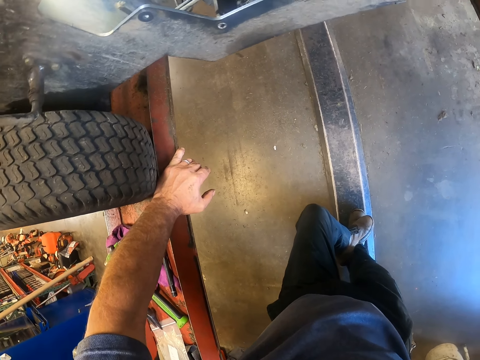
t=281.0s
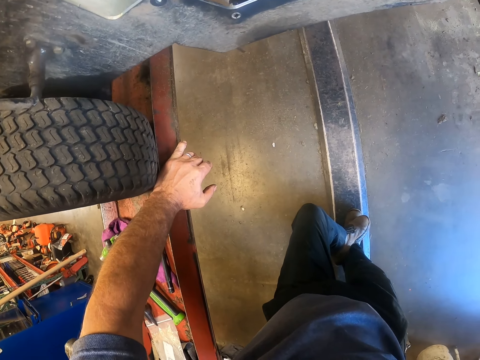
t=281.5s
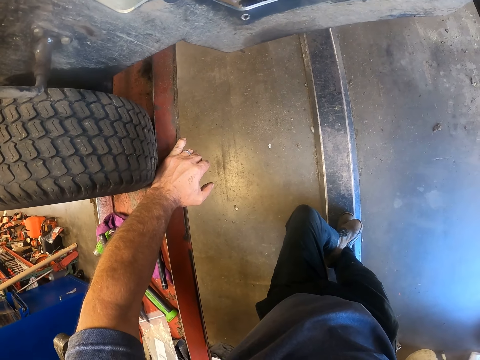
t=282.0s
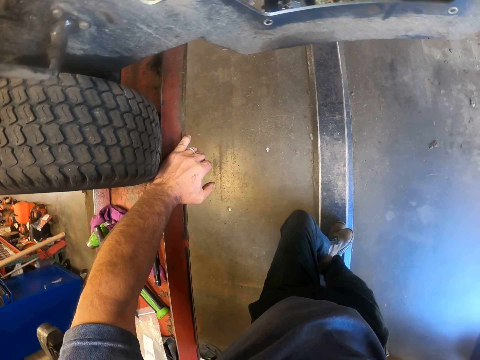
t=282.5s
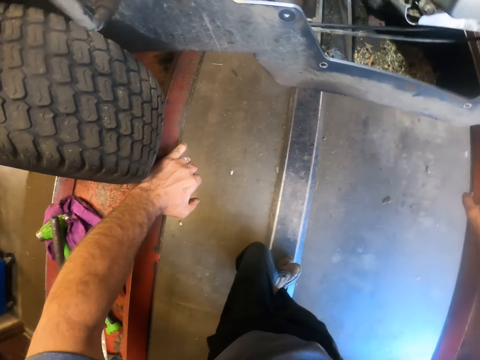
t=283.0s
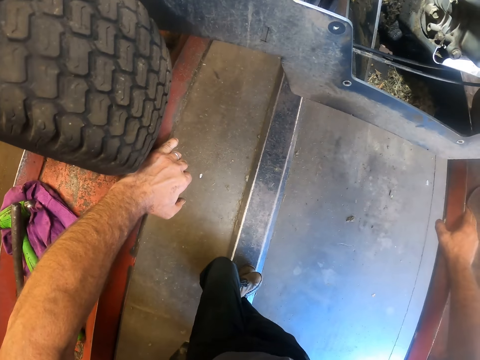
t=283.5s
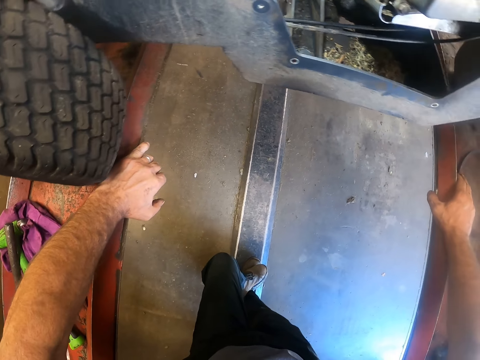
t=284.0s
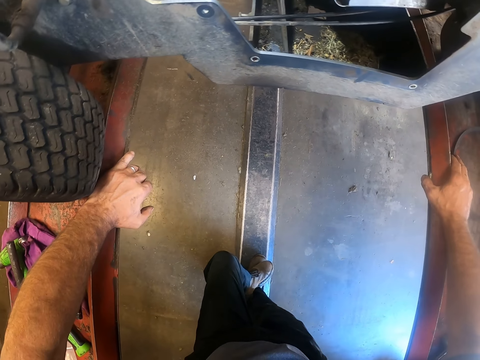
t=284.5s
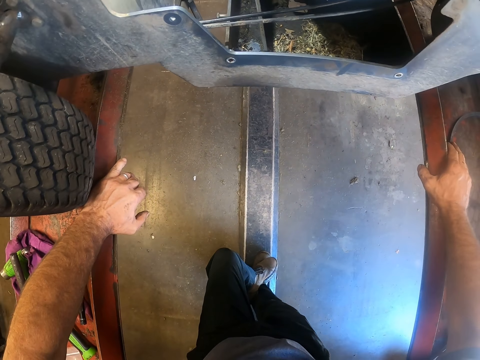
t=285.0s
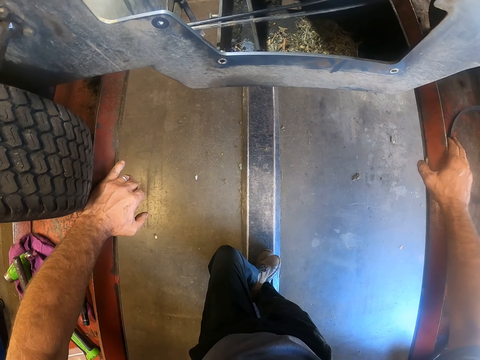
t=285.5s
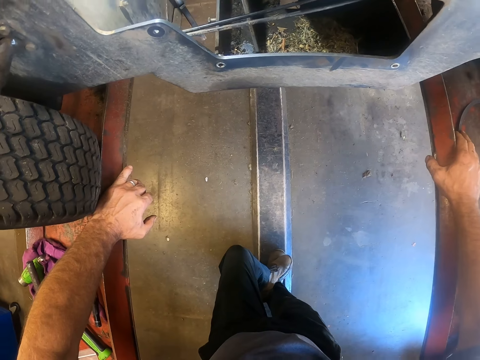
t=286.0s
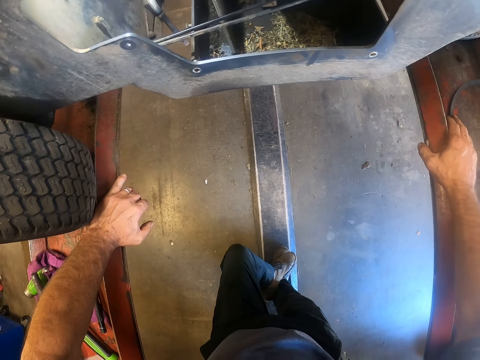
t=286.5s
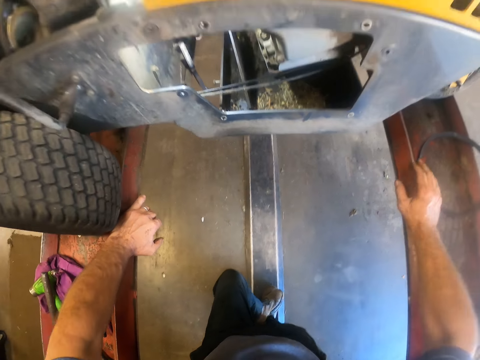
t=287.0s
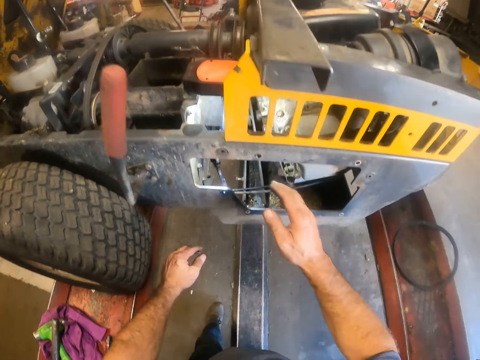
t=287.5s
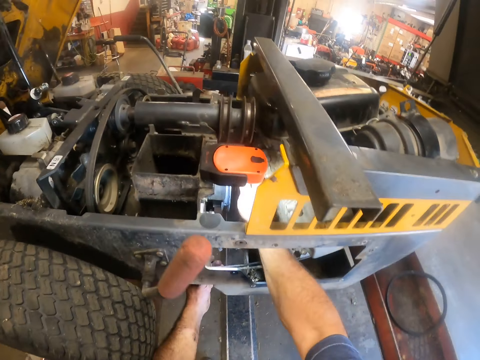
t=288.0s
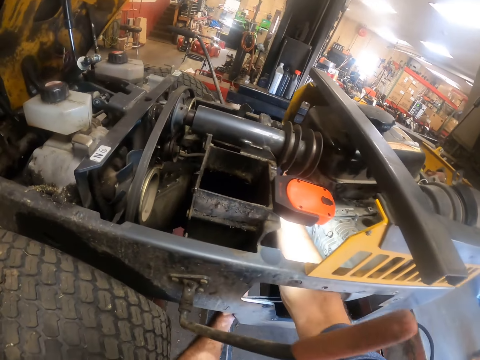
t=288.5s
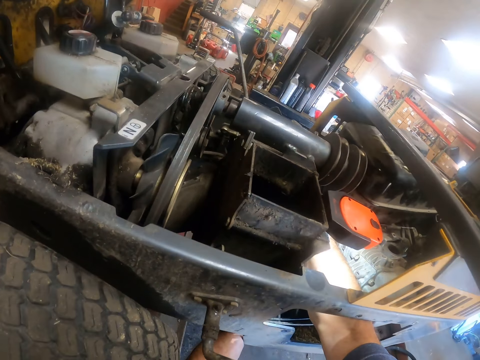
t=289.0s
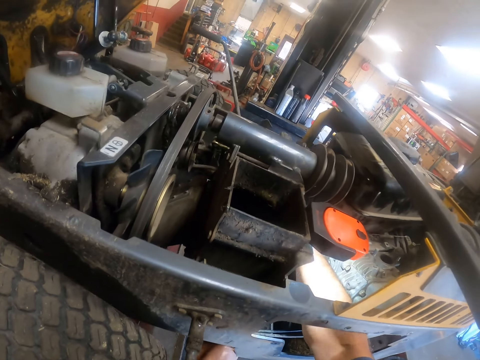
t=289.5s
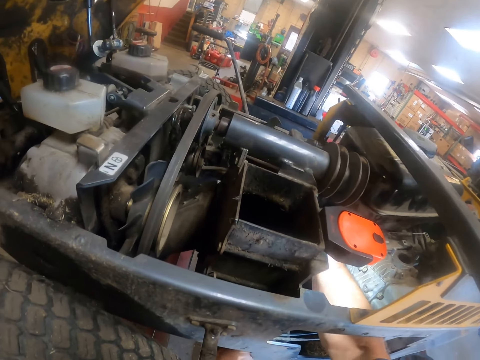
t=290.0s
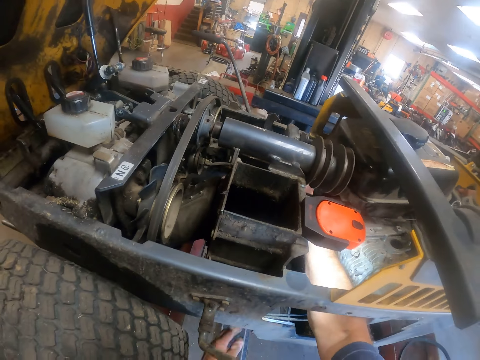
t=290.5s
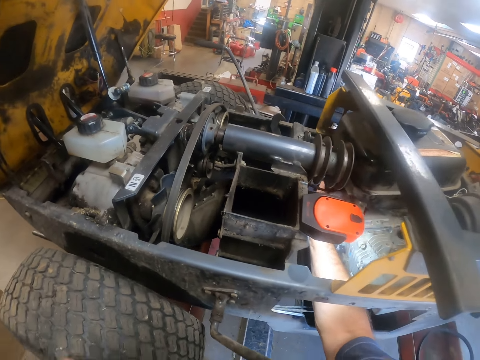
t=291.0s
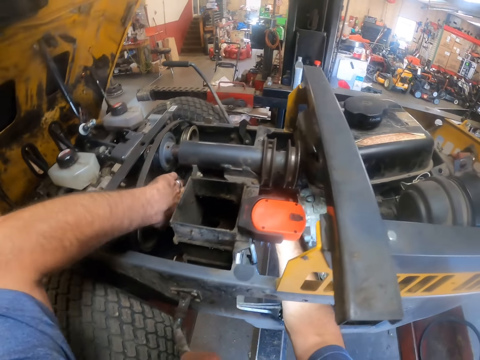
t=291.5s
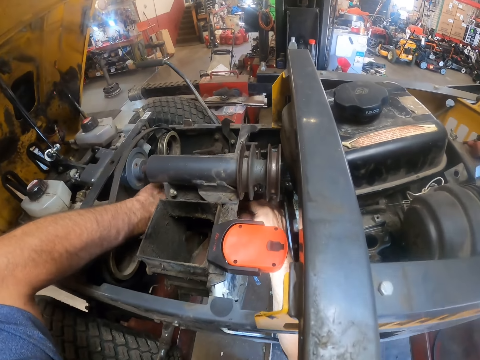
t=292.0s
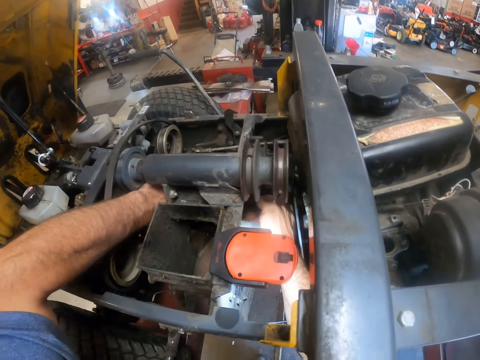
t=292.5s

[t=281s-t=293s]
The camera wearer puts his right hand into the engine compartment of a lawn tractor. He fixes the lawn mower. He puts his left hand into the engine compartment of the lawn tractor.

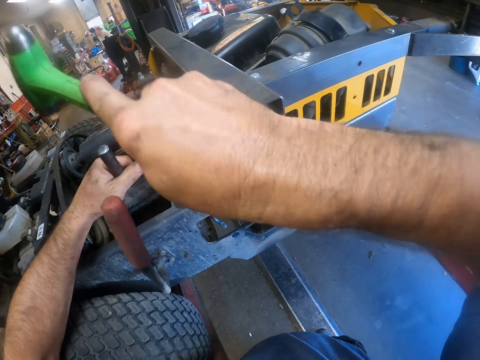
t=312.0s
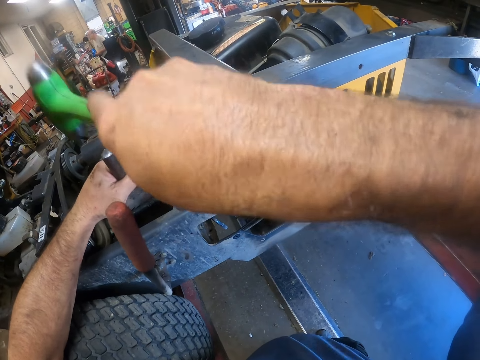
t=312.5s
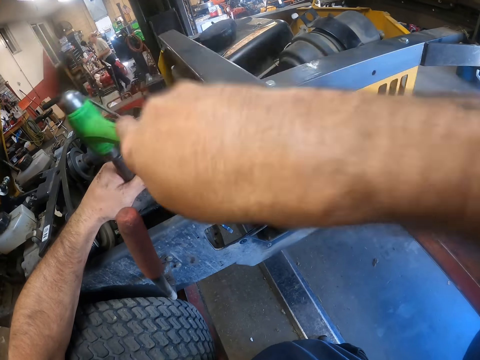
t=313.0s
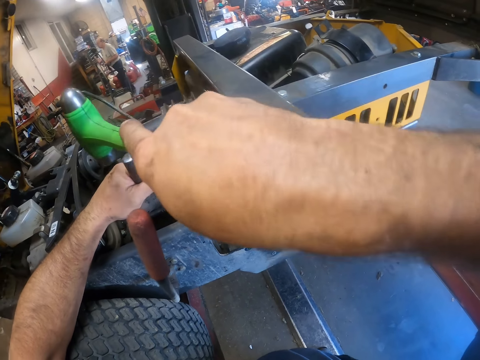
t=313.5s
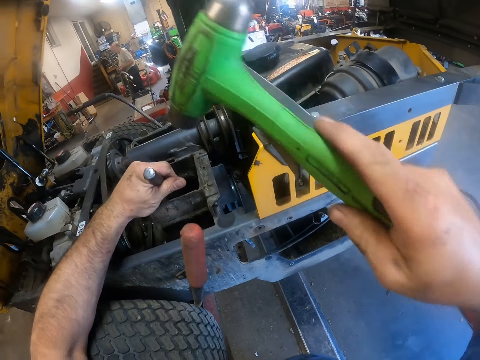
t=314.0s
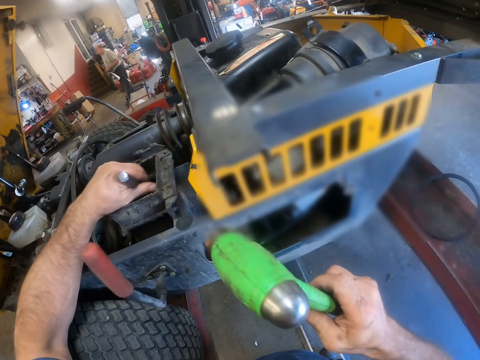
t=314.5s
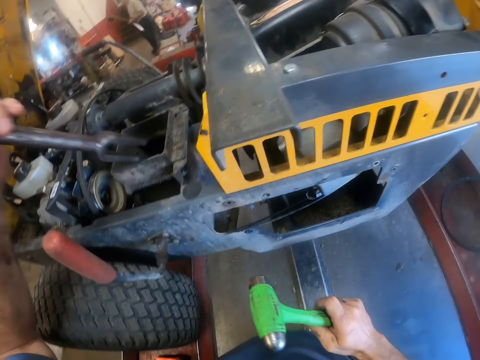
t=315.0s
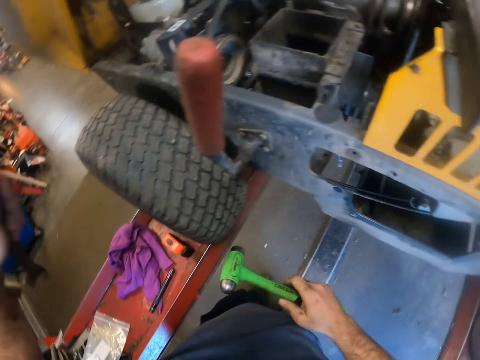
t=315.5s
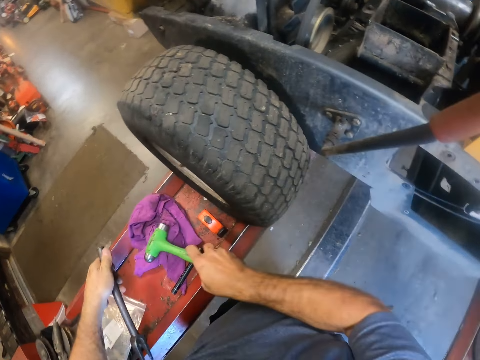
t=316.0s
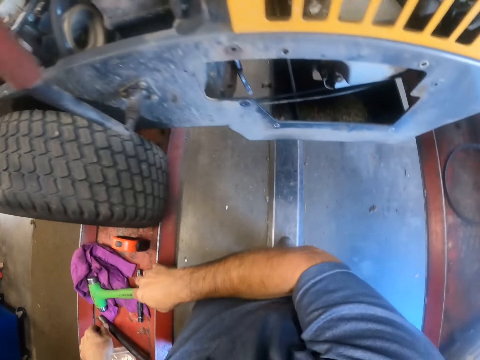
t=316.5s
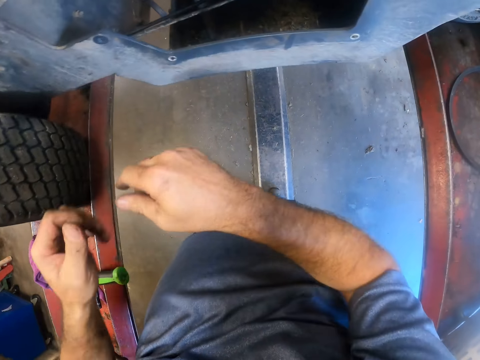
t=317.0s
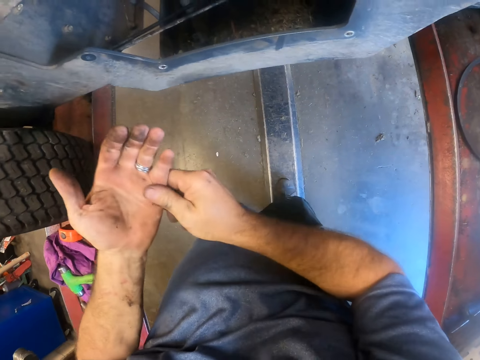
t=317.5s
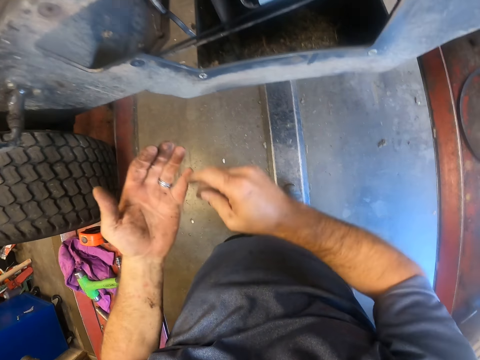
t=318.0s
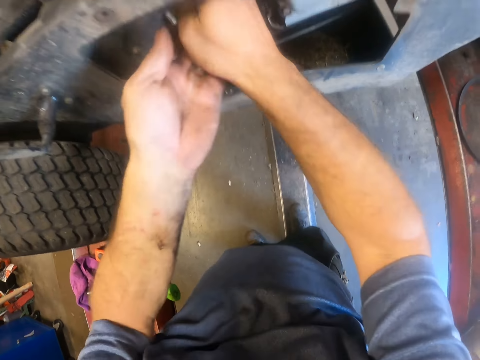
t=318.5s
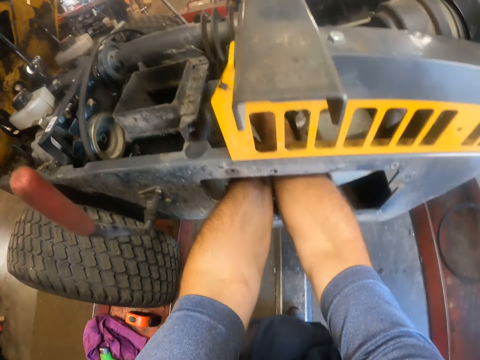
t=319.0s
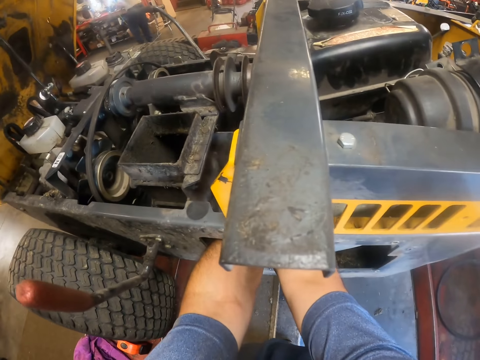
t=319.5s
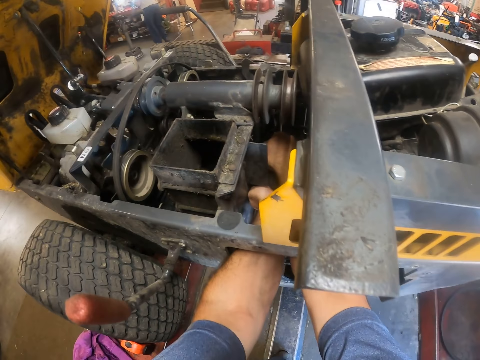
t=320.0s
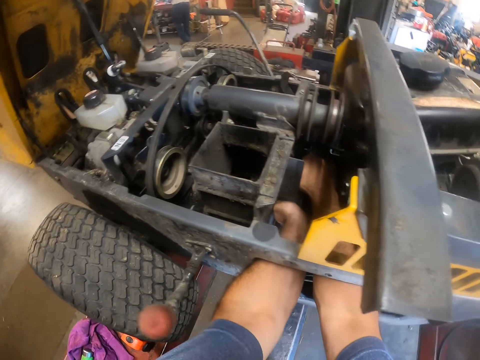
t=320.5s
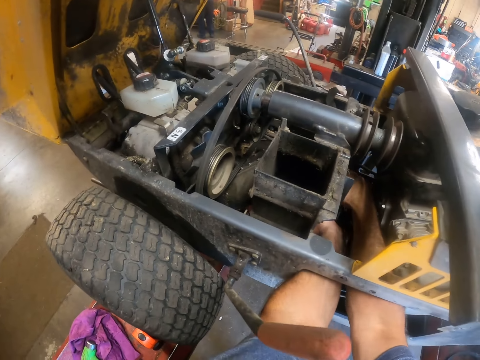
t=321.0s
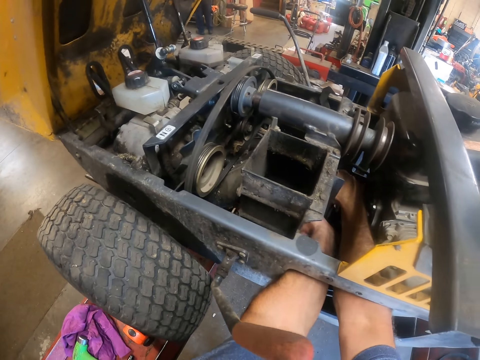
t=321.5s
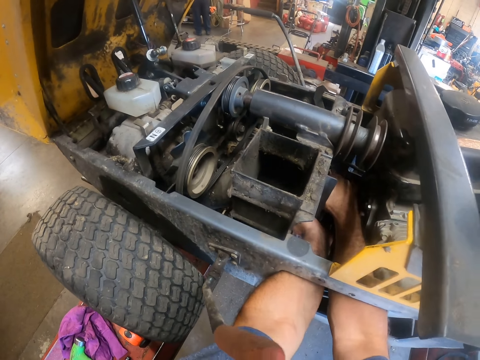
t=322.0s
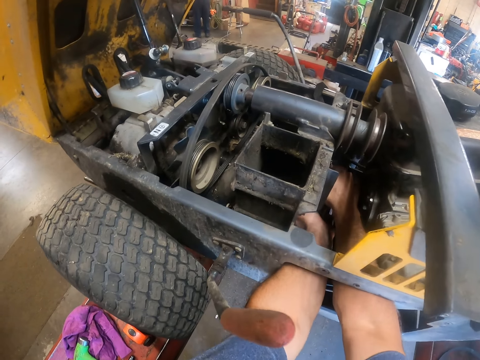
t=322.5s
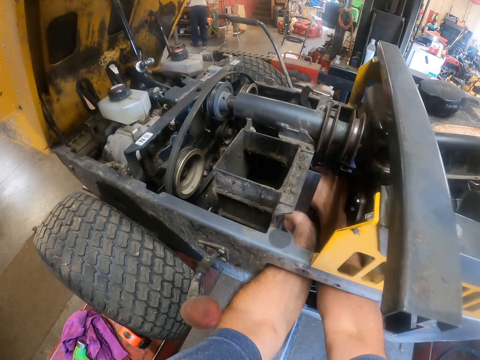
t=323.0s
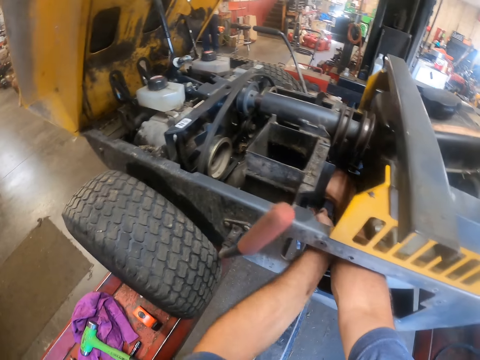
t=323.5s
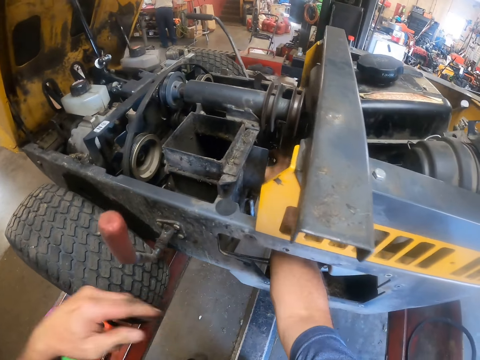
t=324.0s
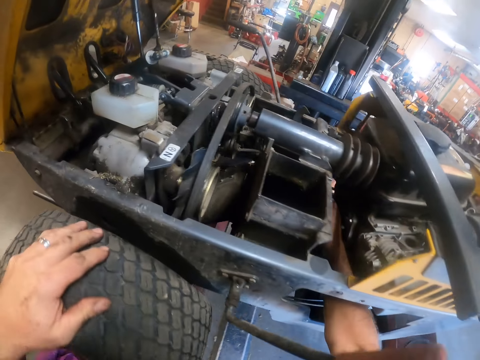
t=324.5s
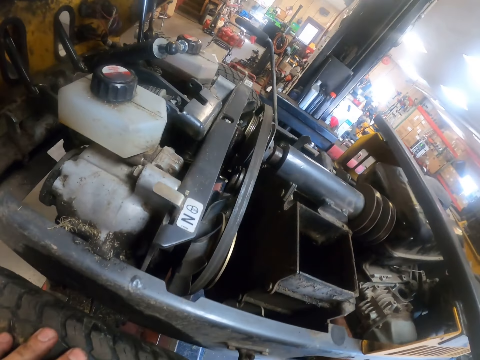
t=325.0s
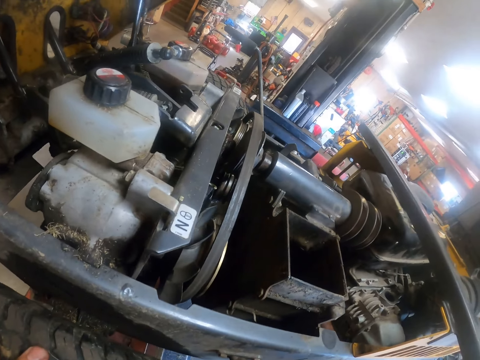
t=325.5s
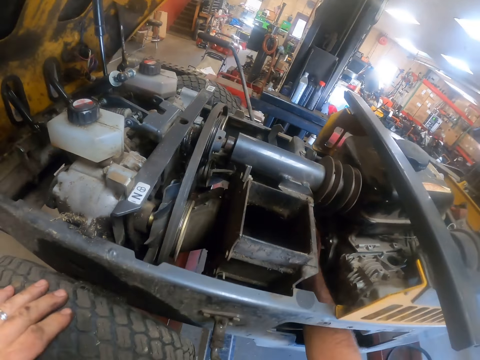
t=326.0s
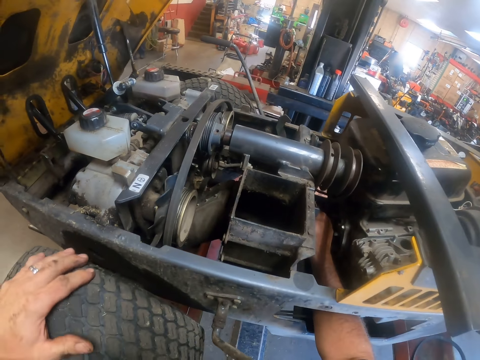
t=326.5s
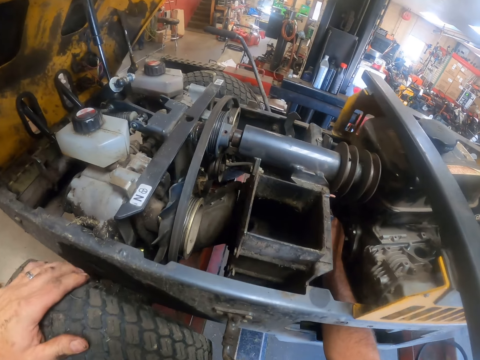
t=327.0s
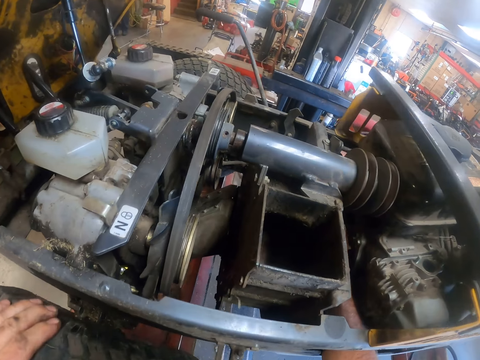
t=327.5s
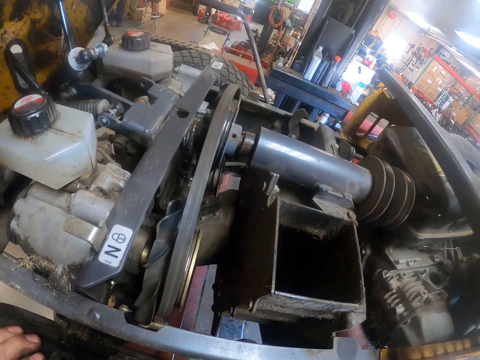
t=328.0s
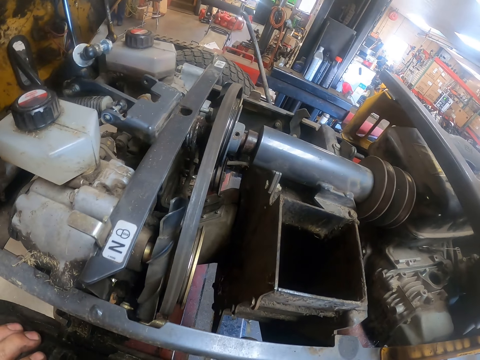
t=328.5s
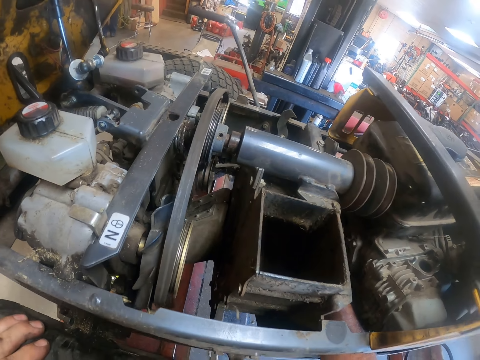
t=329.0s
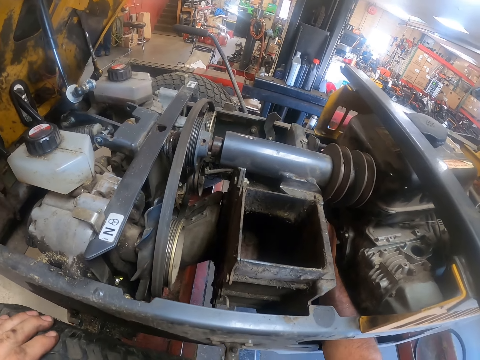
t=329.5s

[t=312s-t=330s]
The camera wearer removes the ball joint separator from the engine compartment of the lawn tractor. A man walks around the room. The camera wearer places the ball joint separator on the lift, places the hammer on the lift. He rubs his left palm with his right thumb. He looks at the hand. He puts his hands into the engine compartment of the lawn tractor. He fixes the lawn mower. He pulls a part of the engine with both hands. He places his left hand on a tire of the lawn tractor. He looks at the lawn mower.
